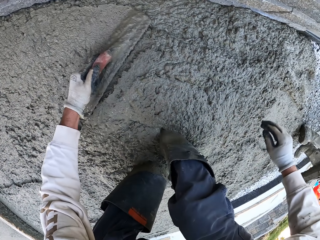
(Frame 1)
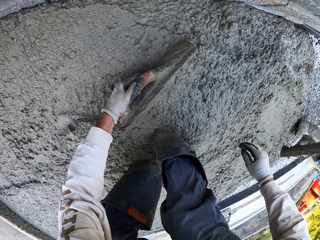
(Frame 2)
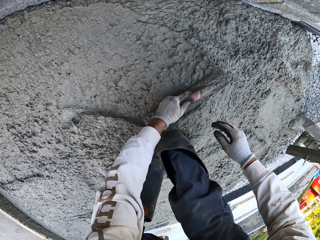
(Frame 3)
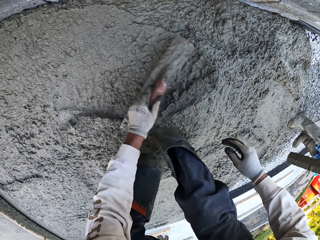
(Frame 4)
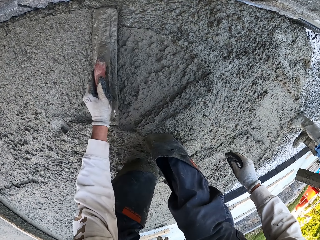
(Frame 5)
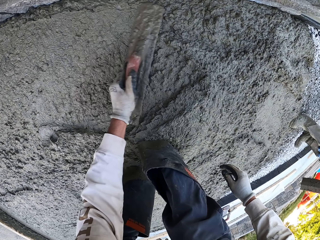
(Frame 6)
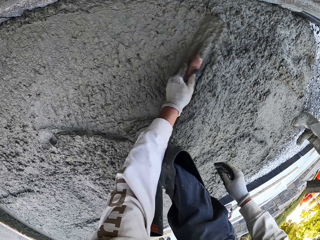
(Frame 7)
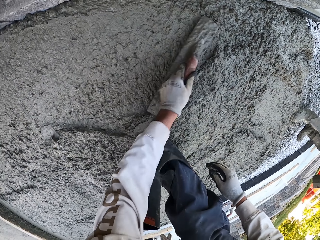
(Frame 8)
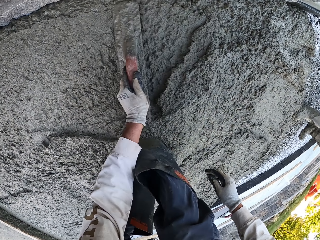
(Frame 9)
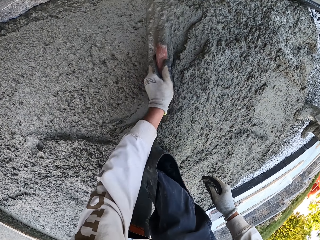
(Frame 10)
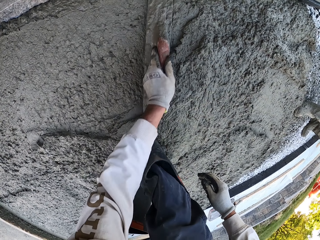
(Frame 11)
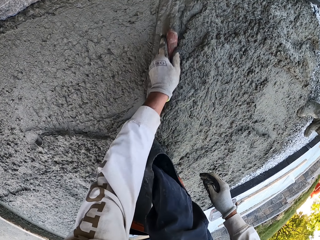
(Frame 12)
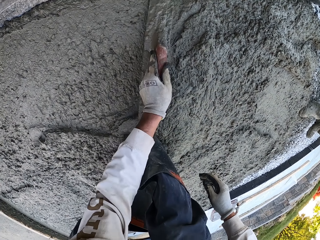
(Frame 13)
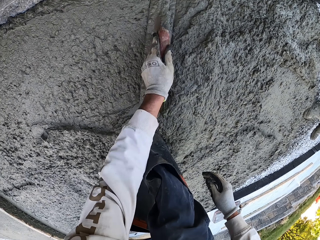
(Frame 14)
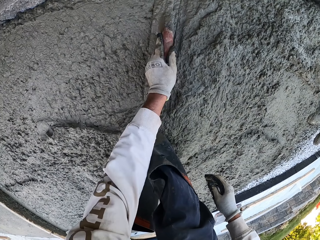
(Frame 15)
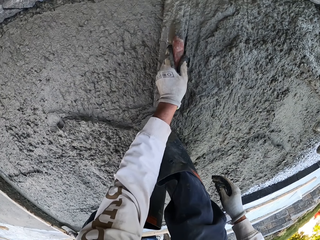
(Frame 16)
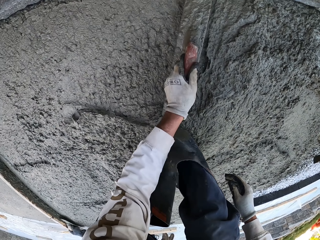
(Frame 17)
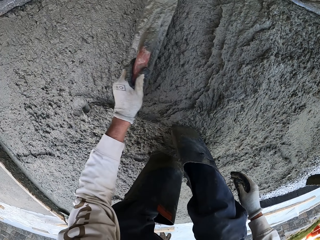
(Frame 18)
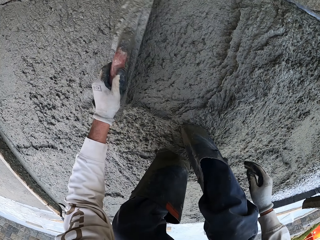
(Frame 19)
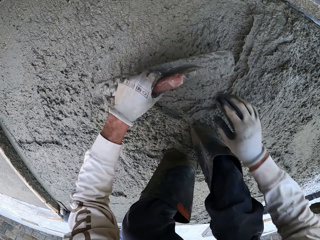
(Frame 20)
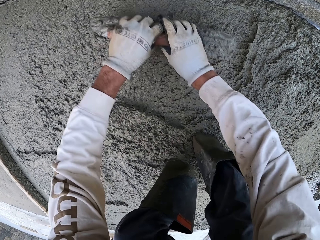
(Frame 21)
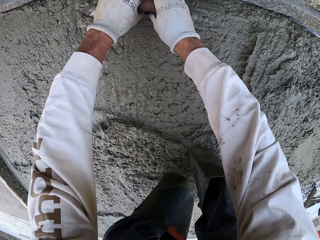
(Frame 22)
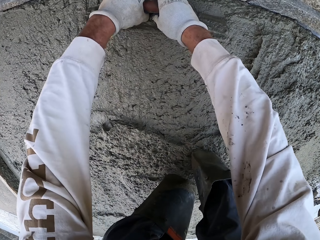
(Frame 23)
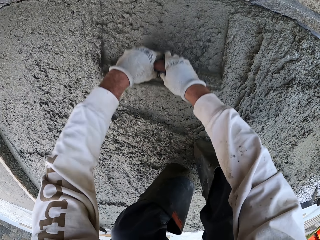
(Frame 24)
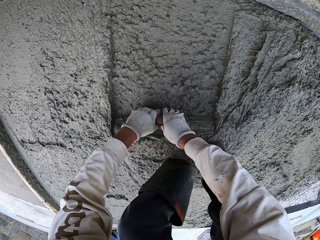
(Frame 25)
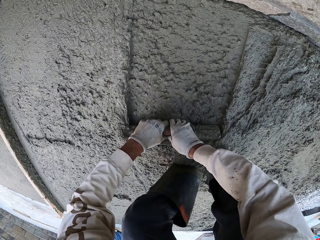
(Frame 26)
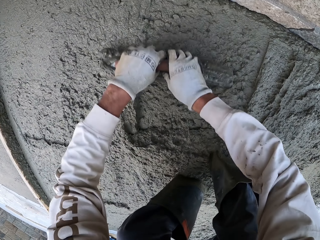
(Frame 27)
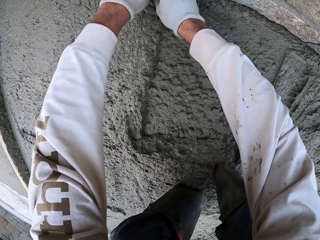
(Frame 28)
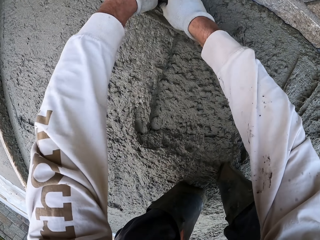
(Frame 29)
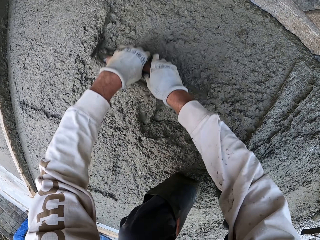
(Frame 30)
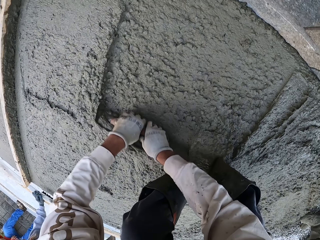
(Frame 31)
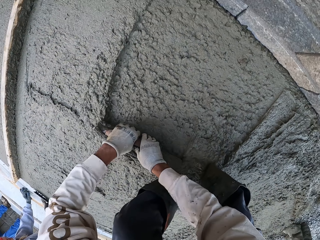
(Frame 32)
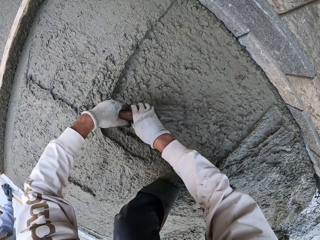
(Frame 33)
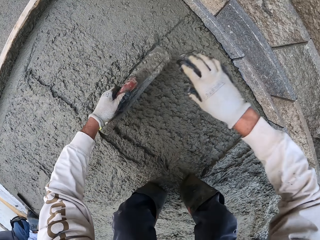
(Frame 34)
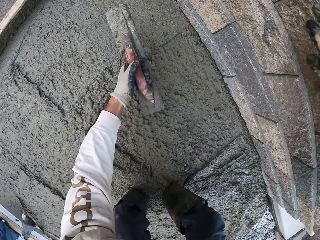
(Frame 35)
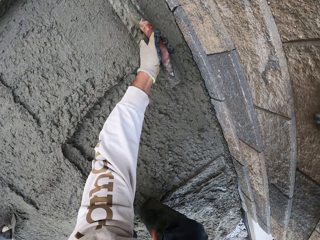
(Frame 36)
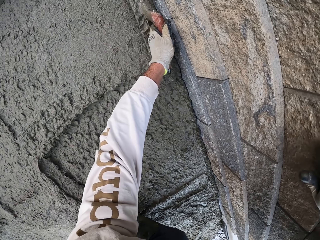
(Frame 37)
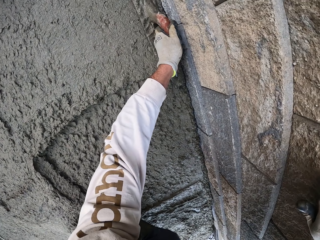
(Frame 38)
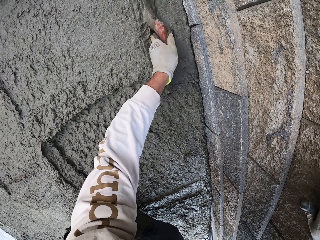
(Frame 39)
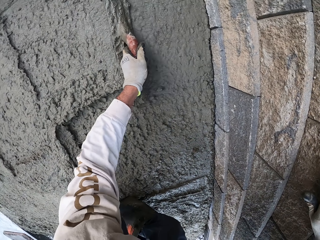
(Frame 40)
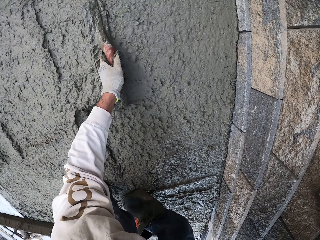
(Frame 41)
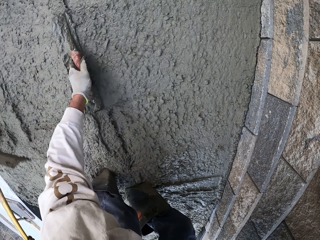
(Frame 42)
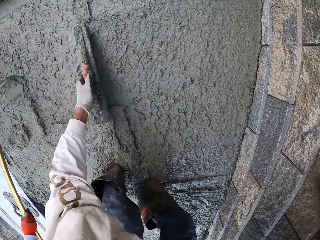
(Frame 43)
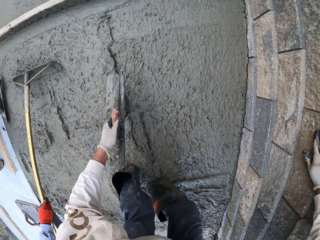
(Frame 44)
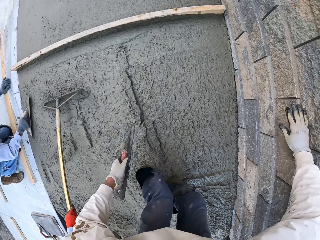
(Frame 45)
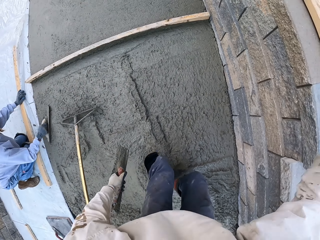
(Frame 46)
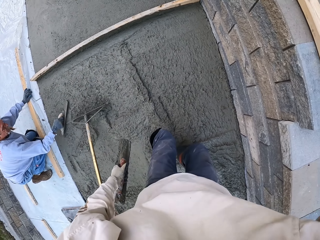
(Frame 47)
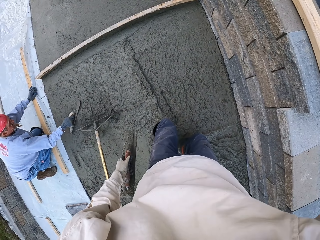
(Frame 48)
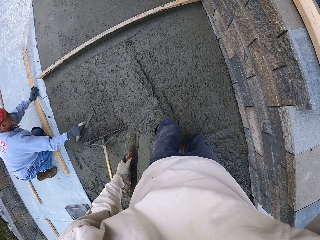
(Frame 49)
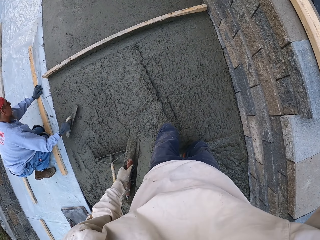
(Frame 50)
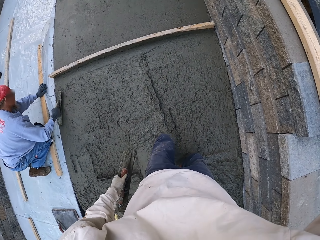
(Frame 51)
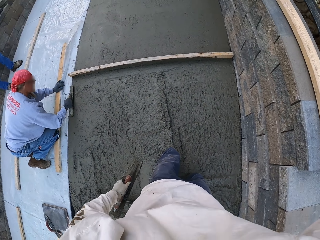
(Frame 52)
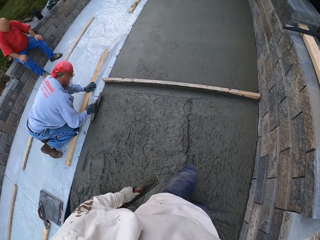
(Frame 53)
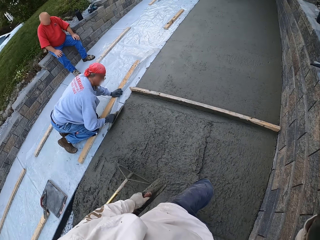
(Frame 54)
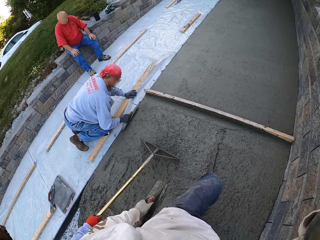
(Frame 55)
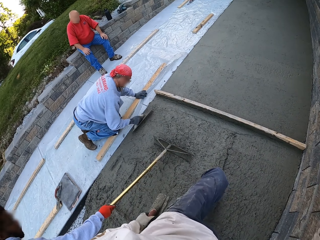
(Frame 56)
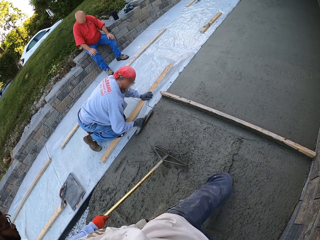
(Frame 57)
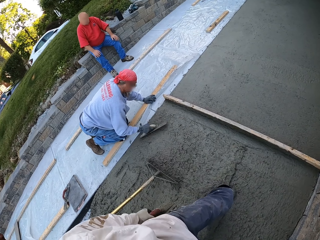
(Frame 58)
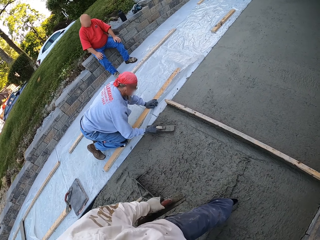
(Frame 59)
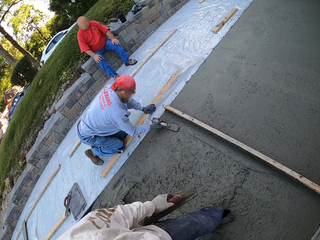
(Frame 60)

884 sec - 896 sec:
The camera wearer flattens the floor. A man flattens the floor. Another man flattens the floor. The first man flattens the floor. The camera wearer looks around.

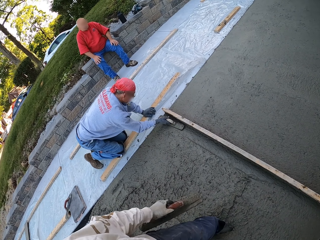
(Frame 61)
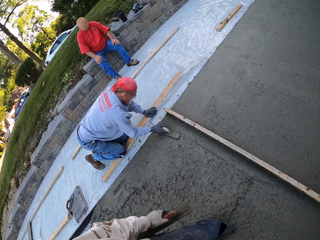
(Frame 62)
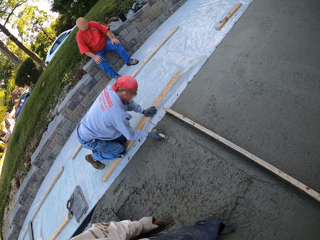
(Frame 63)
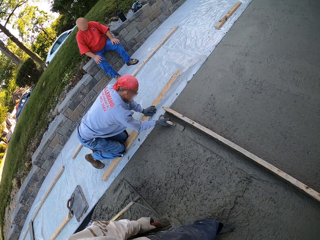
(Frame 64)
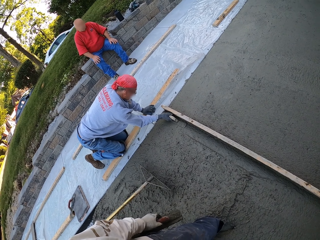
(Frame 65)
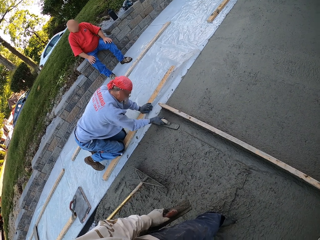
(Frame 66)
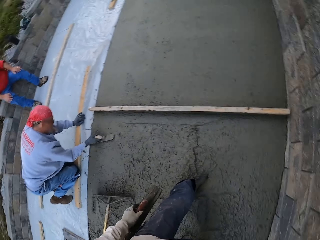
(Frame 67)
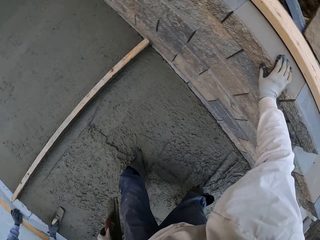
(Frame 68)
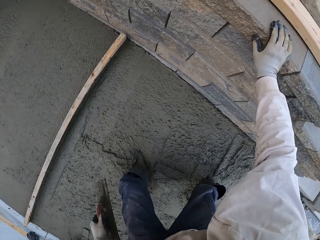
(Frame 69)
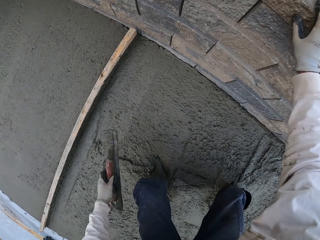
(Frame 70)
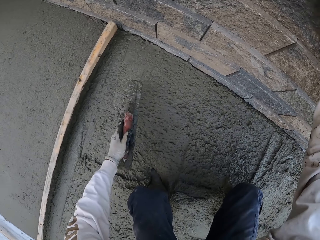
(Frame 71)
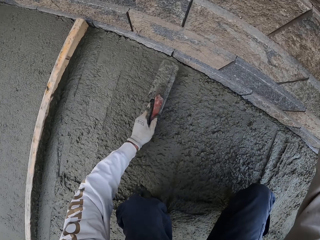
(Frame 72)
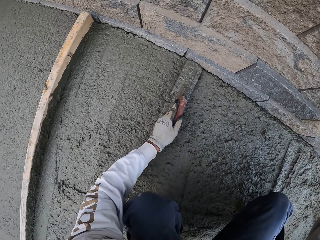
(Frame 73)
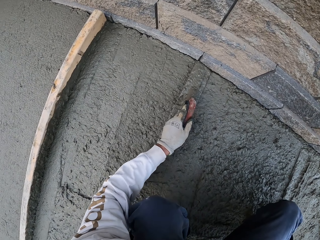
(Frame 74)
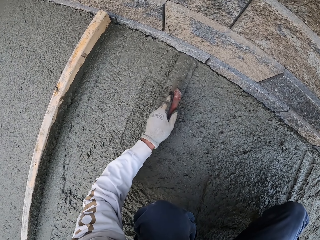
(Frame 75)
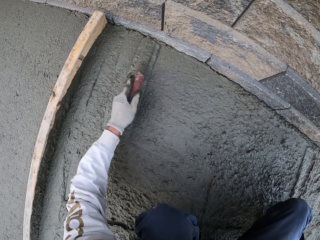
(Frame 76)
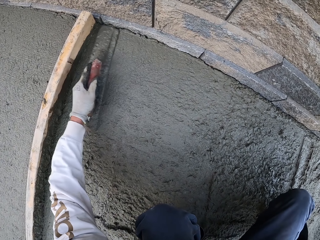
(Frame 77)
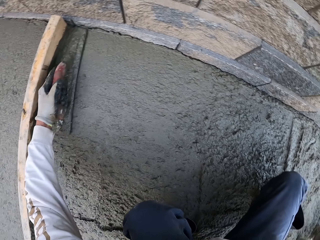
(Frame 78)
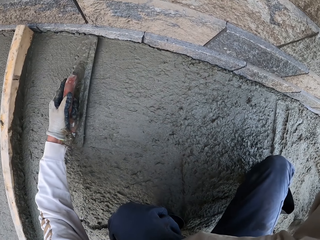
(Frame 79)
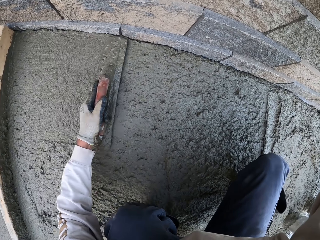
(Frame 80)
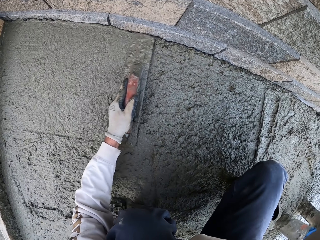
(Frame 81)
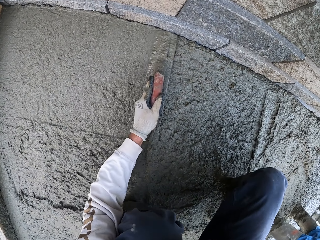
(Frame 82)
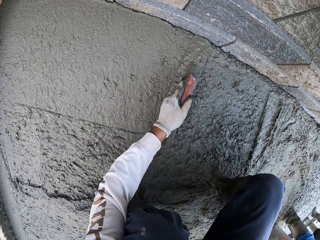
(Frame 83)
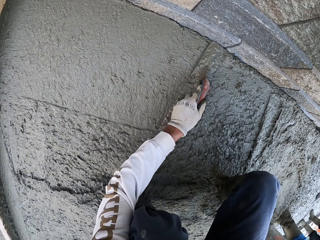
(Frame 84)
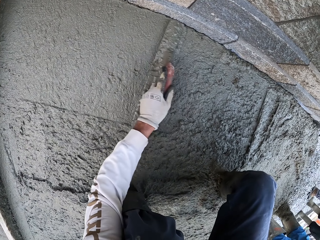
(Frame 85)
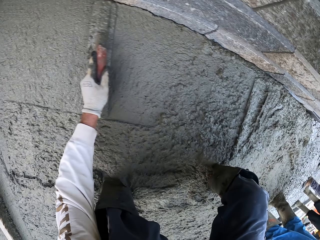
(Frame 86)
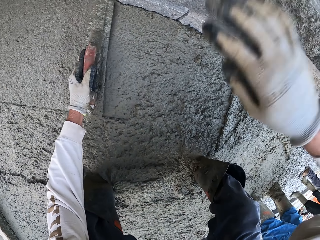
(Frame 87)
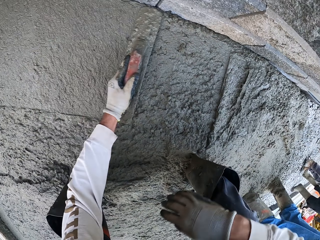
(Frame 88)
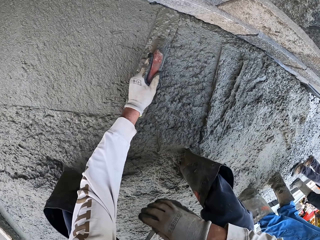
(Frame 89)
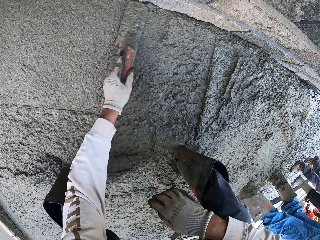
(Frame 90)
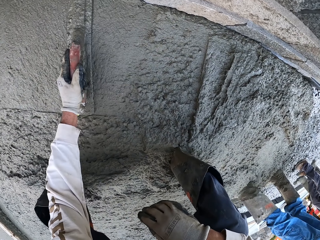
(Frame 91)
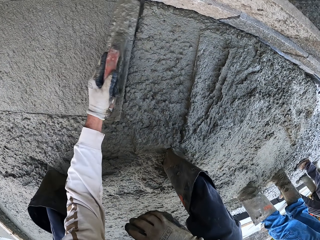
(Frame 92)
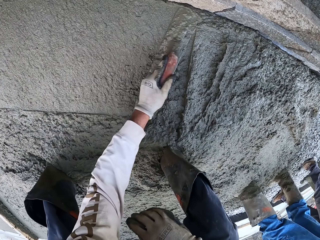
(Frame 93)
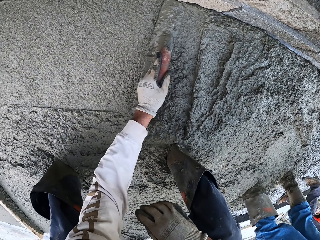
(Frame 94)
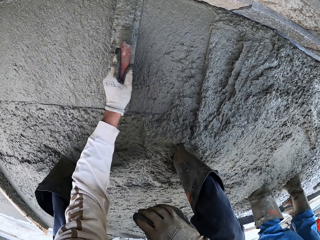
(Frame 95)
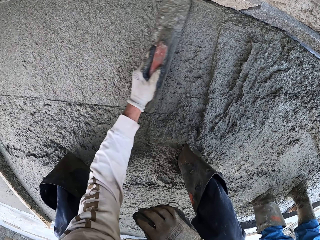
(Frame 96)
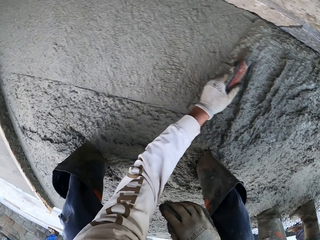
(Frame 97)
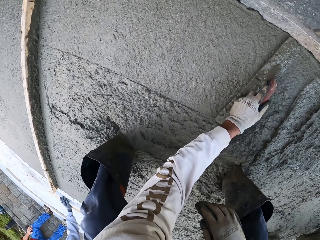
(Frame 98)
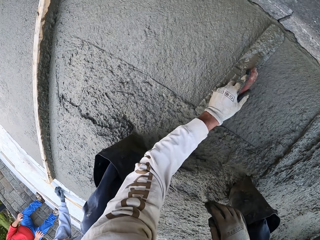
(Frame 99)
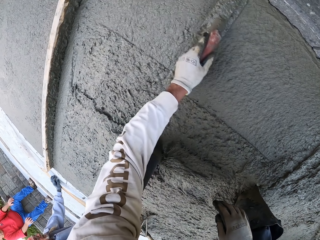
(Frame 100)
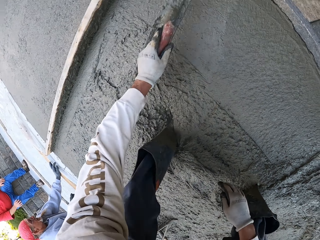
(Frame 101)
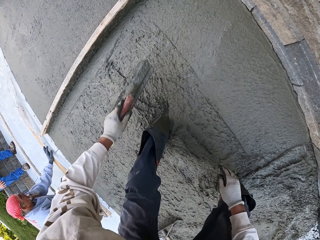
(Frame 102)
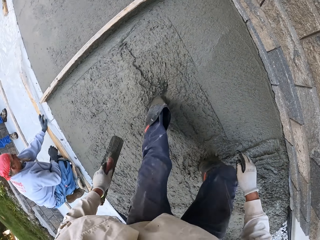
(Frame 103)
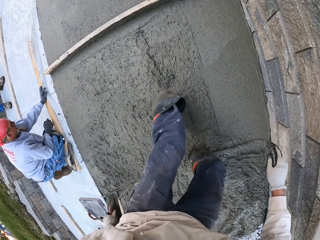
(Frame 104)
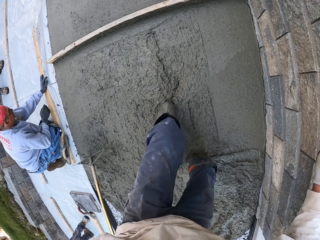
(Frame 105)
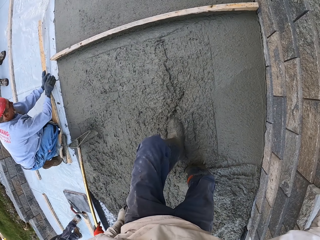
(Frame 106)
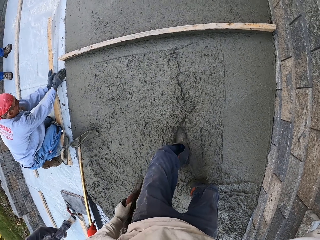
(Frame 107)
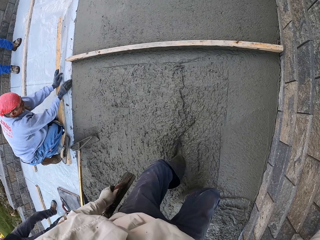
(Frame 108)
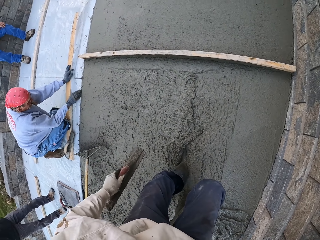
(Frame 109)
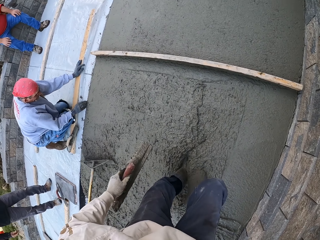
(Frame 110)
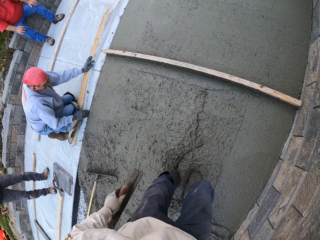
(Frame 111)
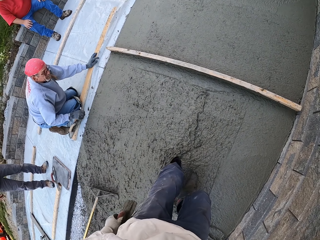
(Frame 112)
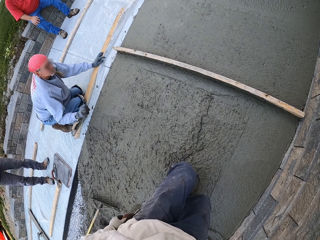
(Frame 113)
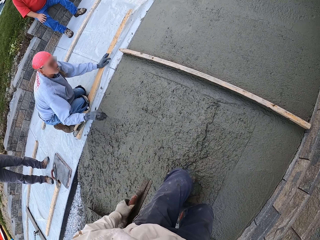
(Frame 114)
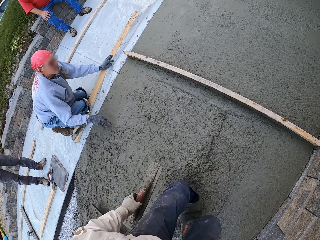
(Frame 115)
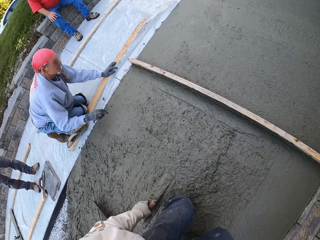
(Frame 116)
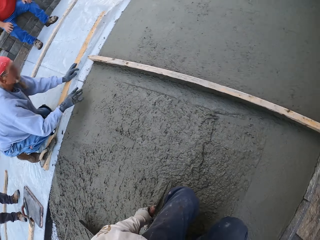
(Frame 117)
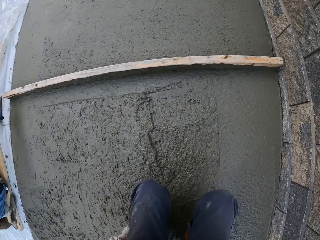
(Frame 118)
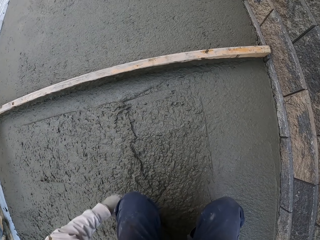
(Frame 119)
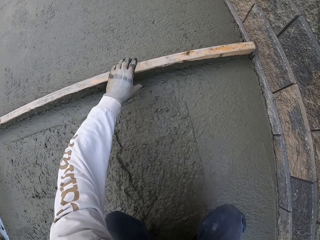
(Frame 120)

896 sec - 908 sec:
The camera wearer touches the wall. They flatten the floor. They look around. A man flattens the floor.
